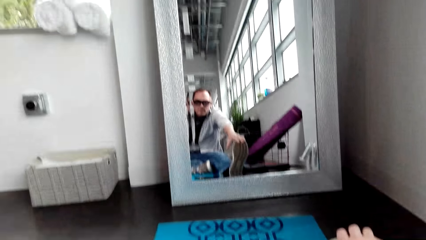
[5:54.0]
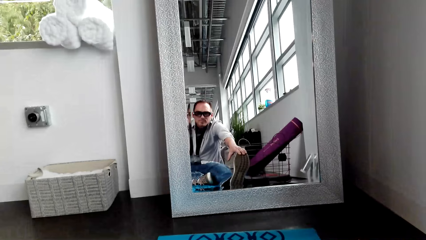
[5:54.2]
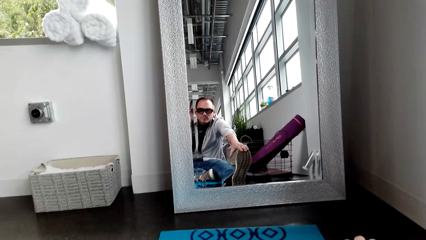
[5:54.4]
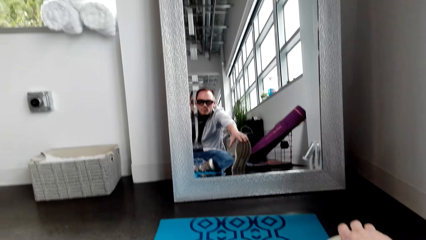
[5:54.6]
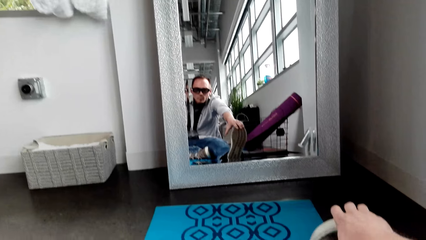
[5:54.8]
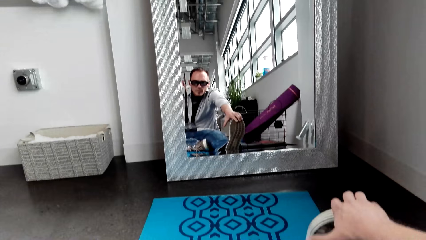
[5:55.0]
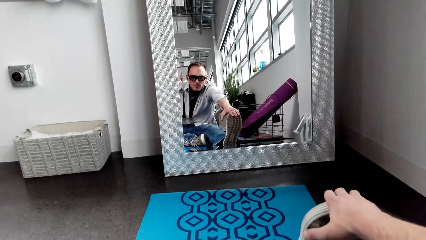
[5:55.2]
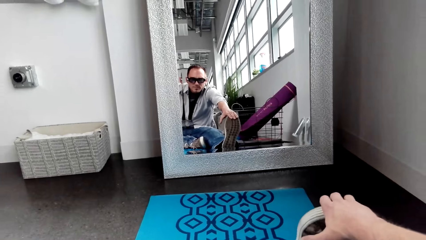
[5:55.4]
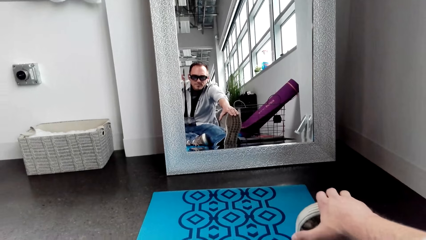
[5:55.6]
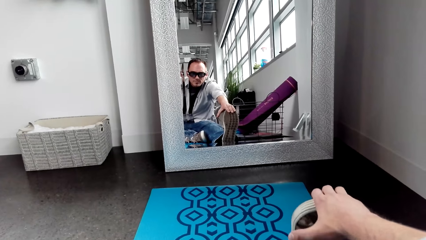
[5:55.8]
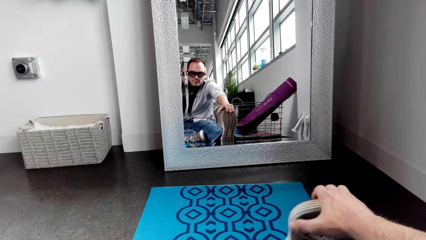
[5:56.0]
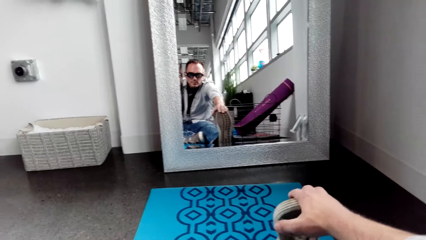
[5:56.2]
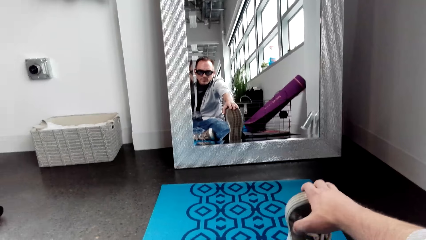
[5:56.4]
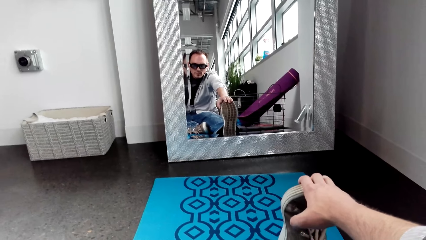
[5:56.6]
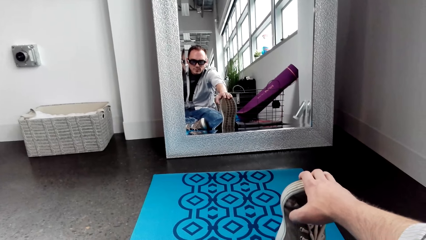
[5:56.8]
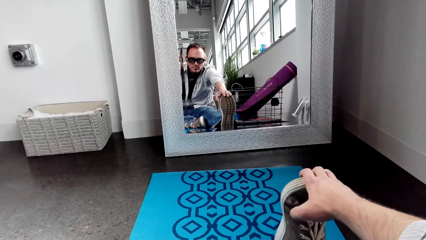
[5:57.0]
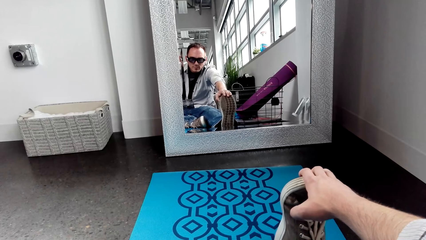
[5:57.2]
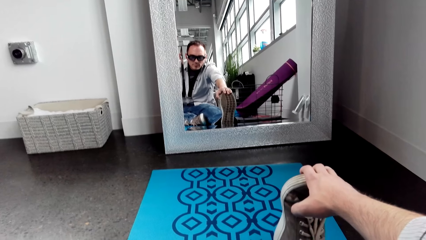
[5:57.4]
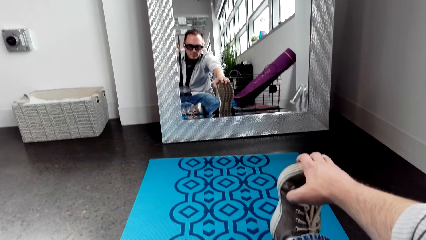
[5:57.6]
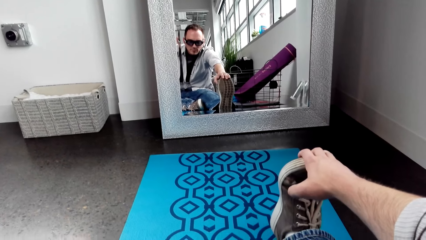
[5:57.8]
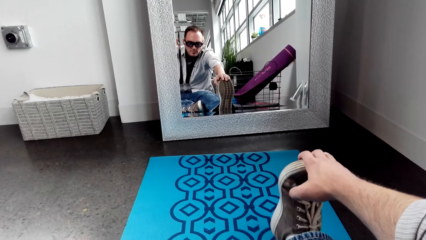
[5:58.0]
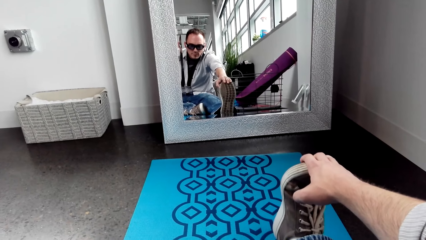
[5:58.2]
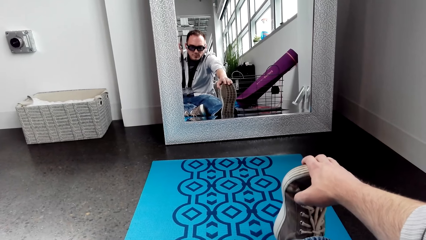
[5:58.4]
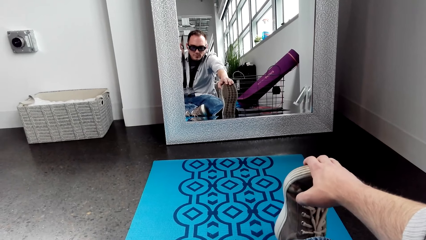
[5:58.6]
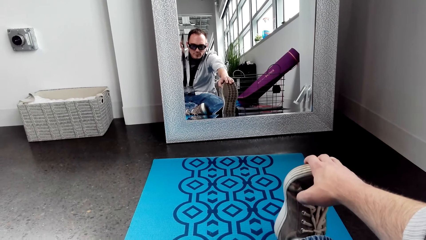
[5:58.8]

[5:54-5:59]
The camera wearer exercises.

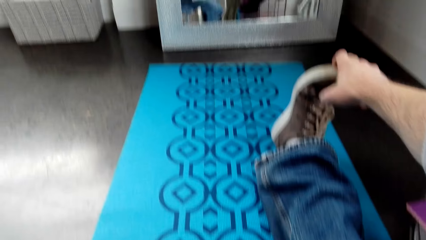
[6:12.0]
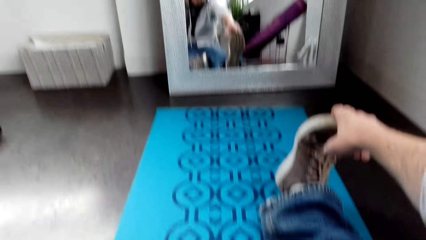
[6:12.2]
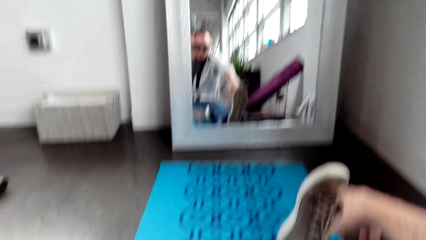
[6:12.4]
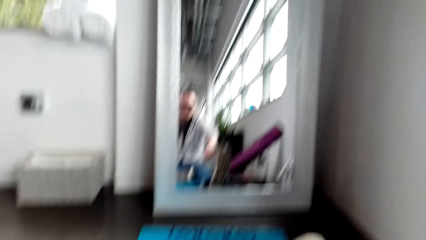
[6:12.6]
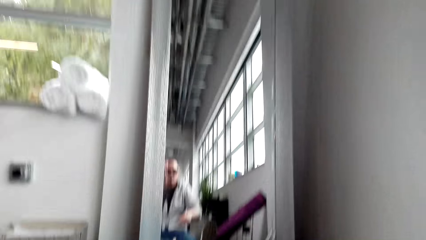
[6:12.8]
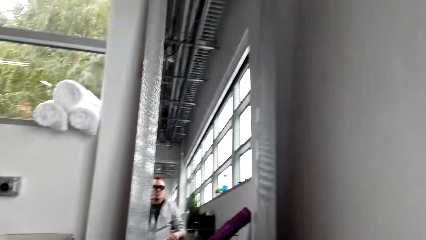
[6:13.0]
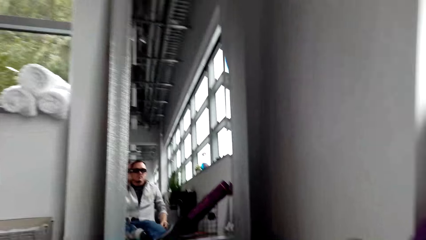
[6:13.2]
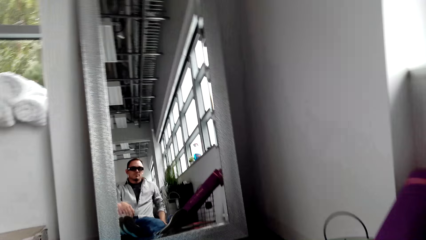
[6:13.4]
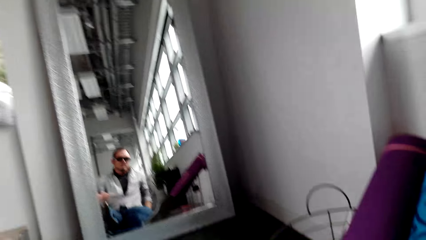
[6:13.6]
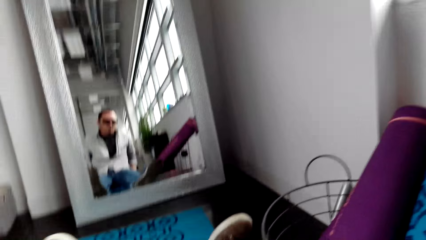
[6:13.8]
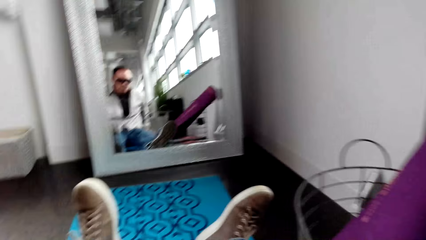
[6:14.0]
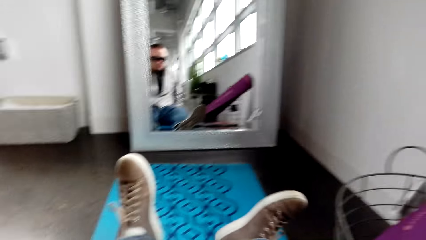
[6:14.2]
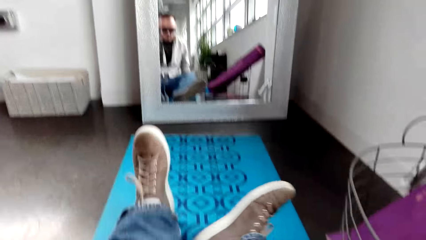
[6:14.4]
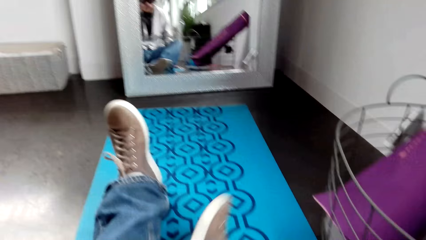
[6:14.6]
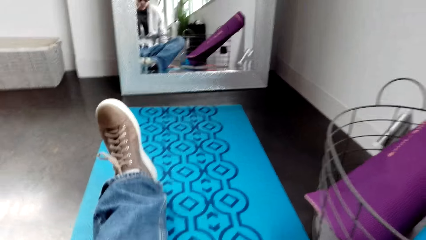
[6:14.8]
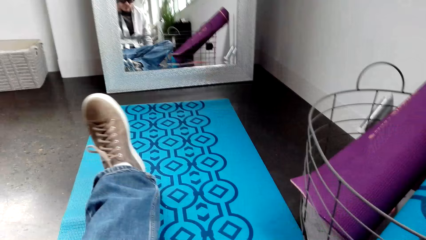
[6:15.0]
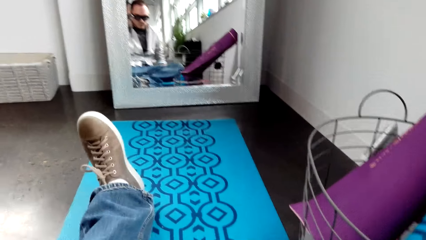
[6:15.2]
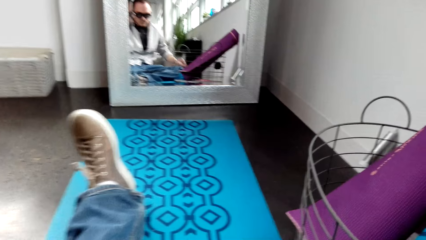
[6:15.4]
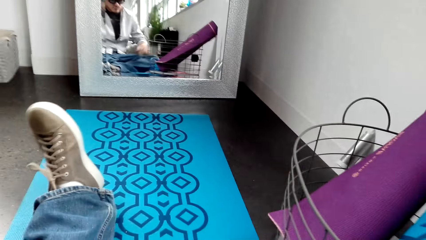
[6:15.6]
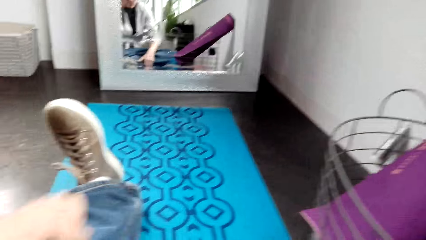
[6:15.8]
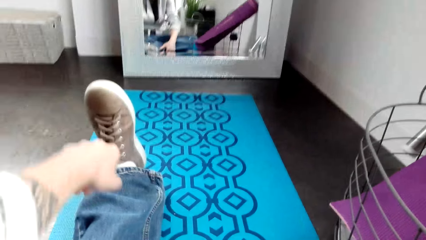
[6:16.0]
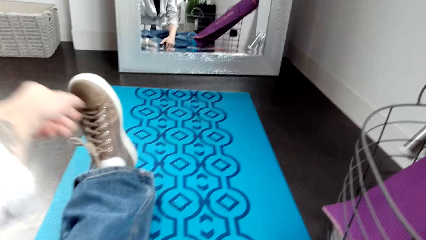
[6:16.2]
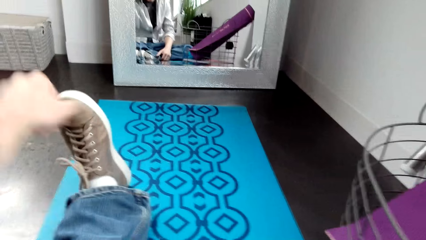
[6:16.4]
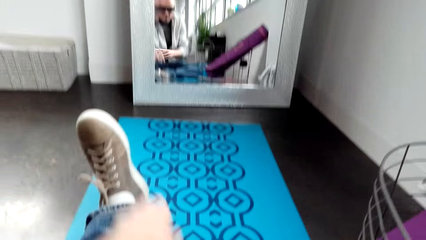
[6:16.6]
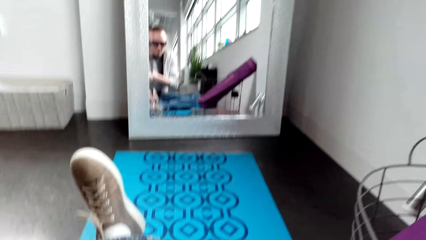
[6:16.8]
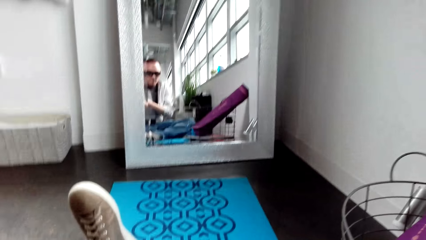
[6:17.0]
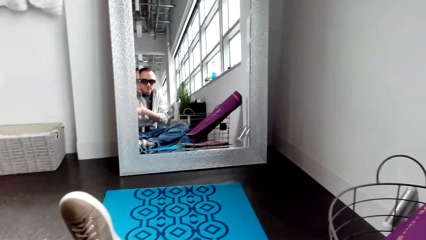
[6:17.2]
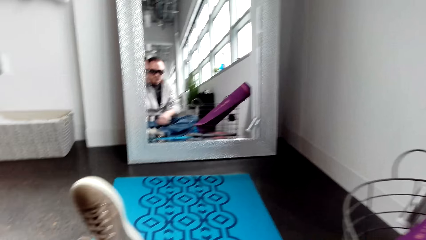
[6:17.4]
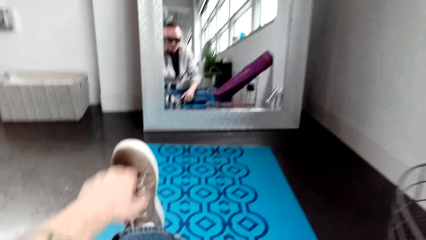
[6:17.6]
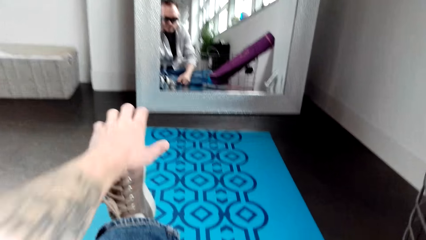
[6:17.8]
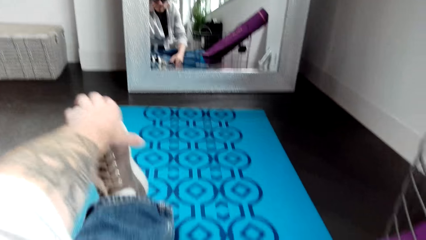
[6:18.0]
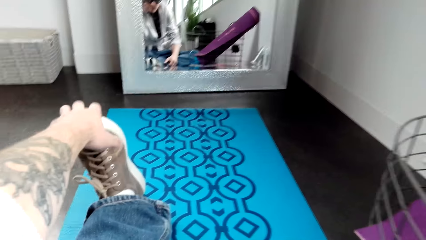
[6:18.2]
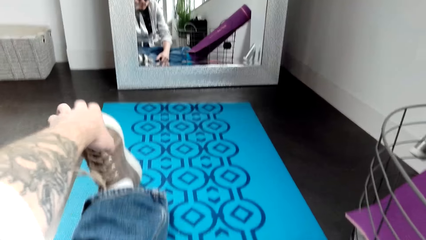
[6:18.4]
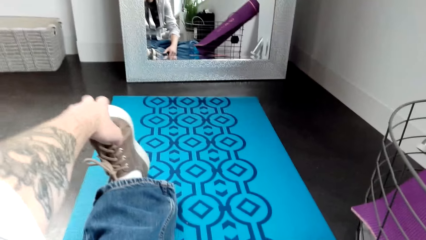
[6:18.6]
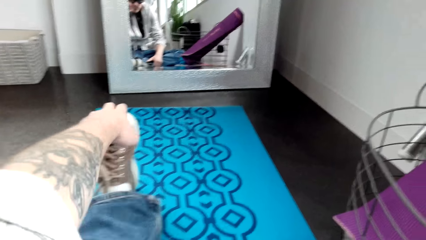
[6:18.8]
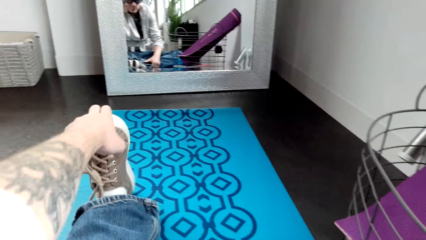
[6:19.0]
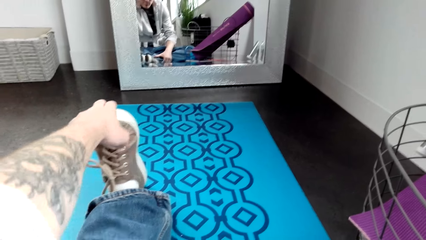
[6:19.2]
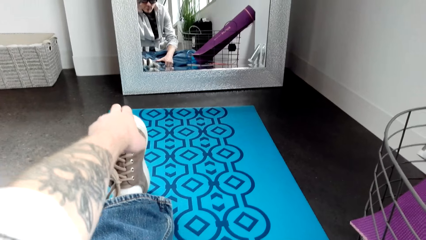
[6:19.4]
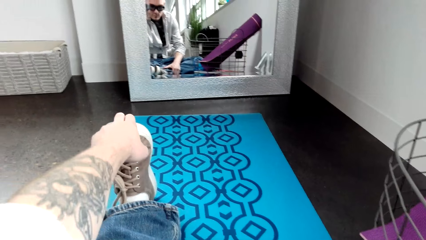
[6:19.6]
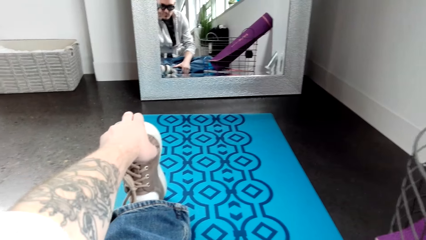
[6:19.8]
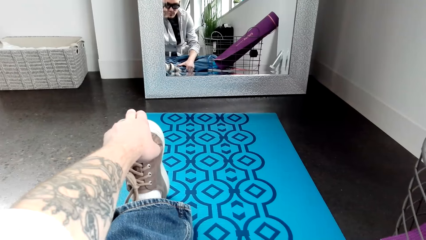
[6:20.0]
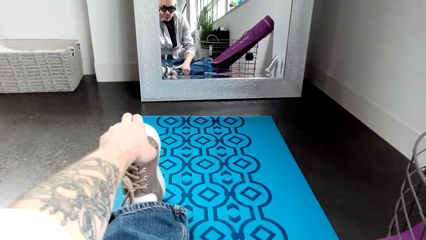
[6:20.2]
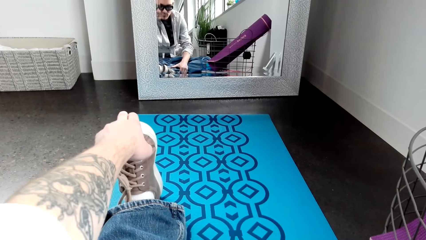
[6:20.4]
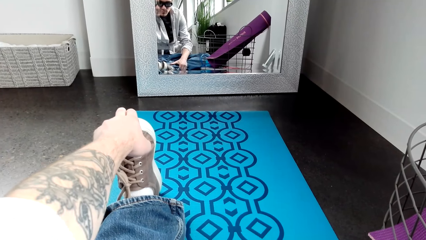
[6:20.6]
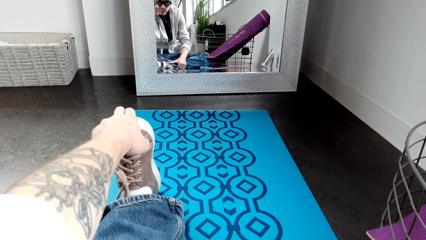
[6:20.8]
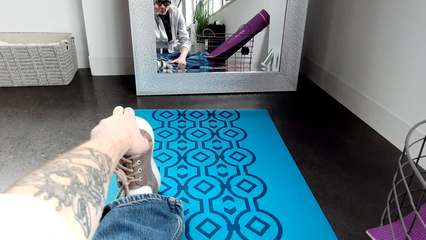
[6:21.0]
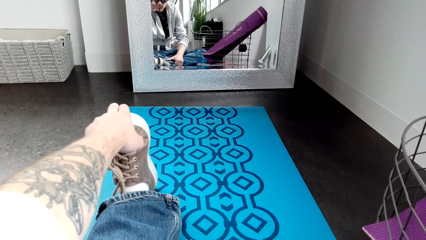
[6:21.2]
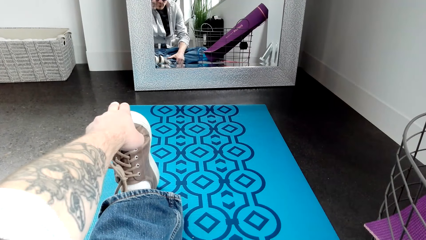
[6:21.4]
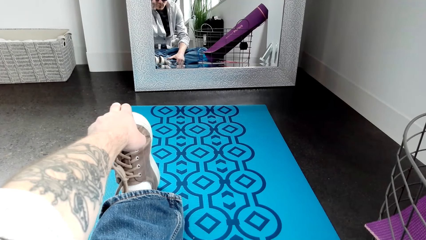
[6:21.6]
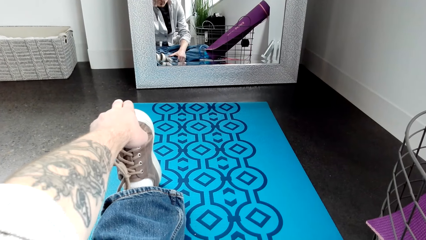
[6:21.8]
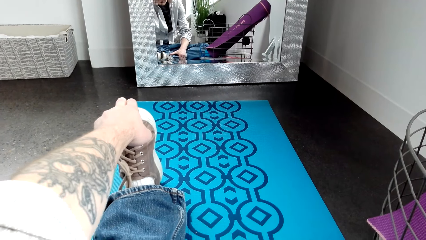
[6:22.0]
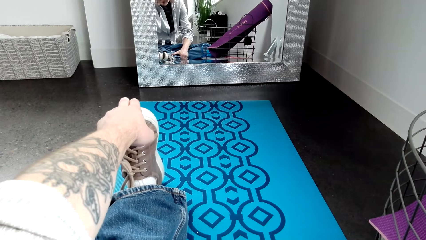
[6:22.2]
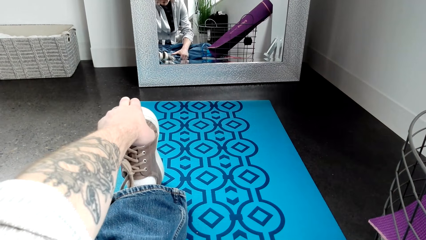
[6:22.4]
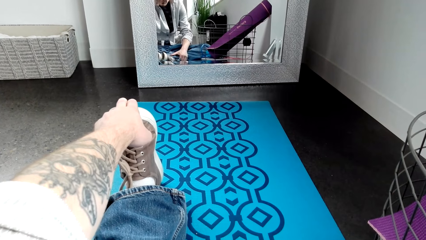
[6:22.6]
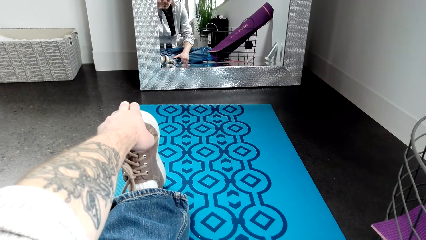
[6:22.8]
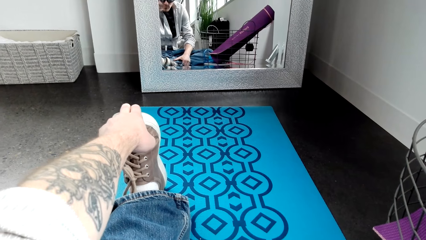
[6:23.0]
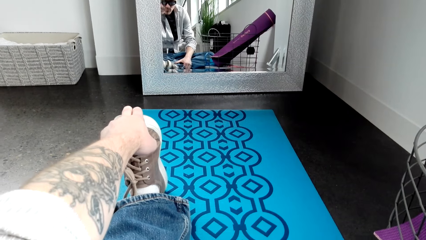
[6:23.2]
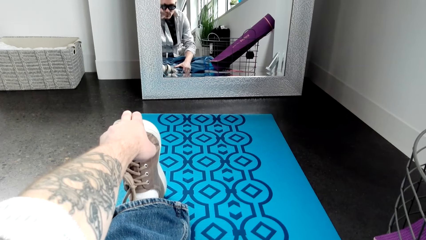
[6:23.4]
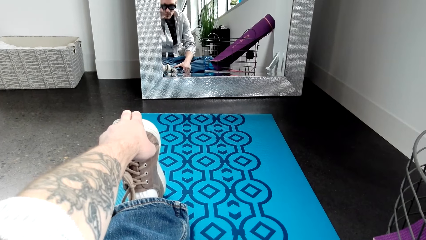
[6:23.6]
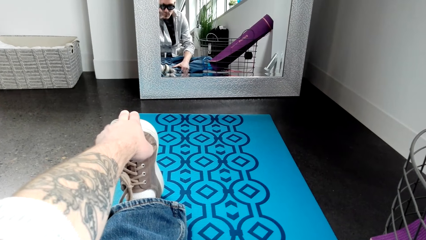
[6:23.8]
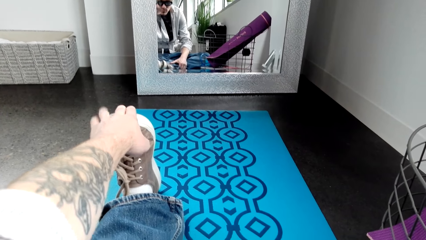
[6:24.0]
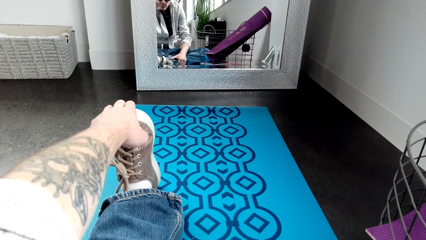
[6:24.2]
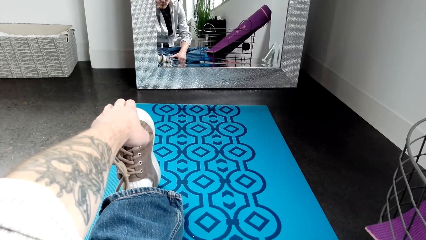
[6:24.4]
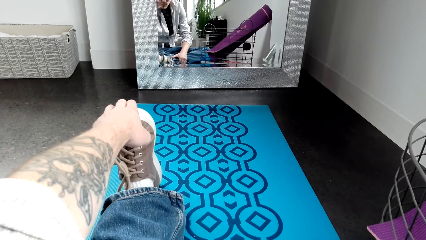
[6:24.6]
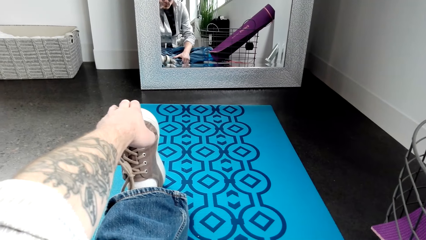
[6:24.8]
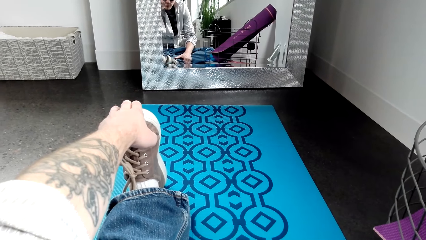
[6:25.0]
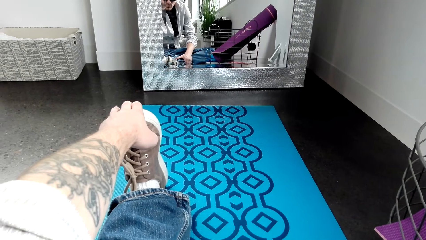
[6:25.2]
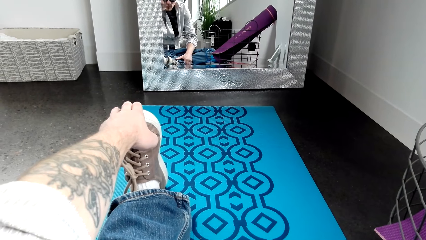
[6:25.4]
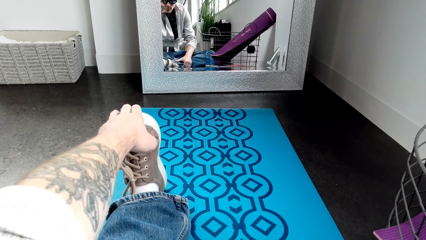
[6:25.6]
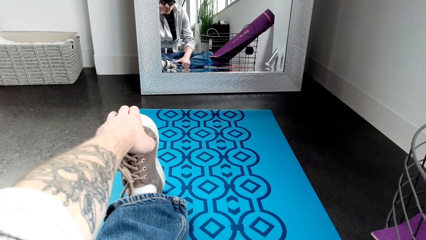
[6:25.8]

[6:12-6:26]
The camera wearer looks in the mirror. He stretches his left leg.
